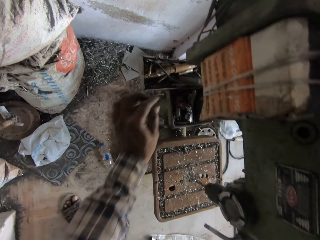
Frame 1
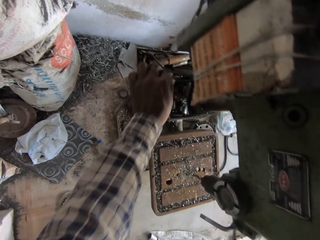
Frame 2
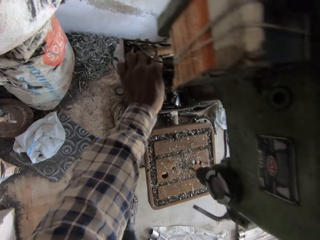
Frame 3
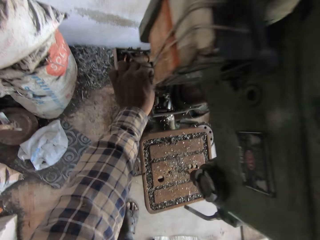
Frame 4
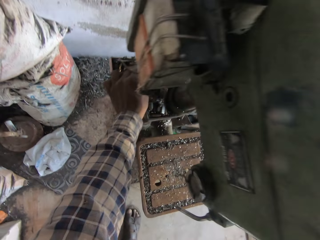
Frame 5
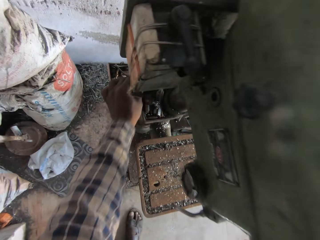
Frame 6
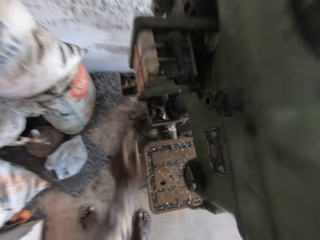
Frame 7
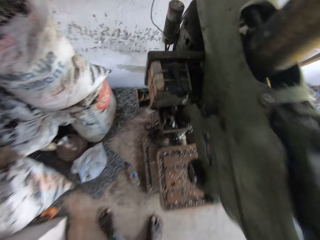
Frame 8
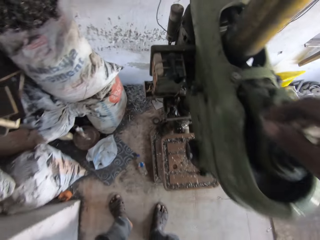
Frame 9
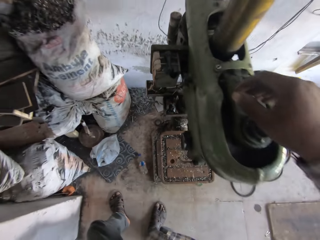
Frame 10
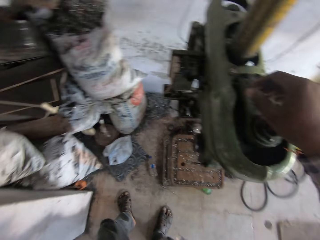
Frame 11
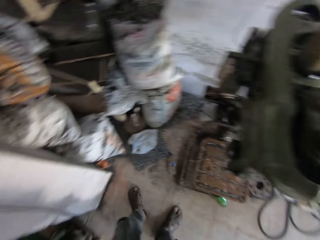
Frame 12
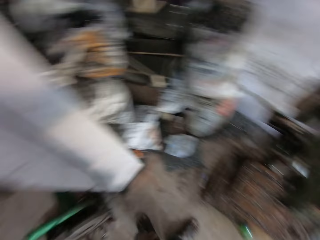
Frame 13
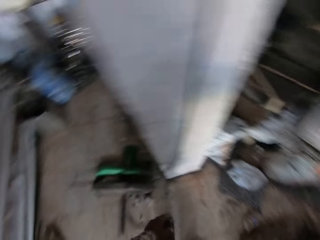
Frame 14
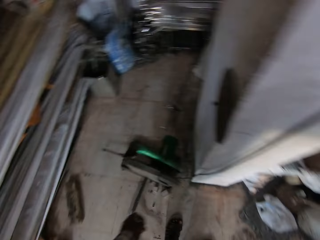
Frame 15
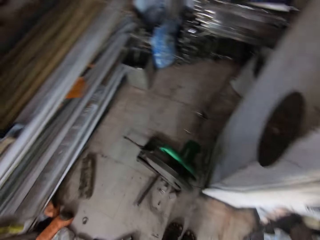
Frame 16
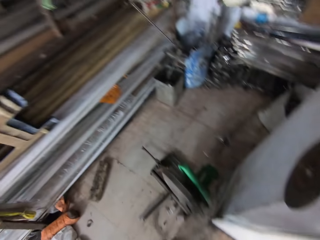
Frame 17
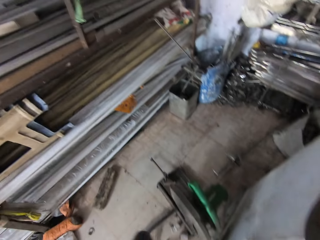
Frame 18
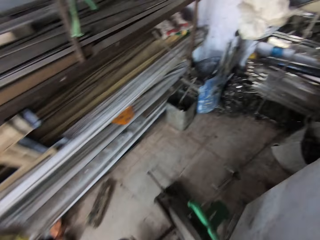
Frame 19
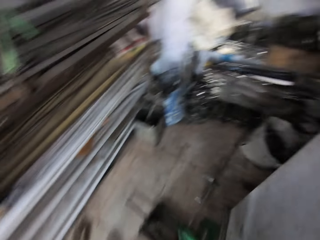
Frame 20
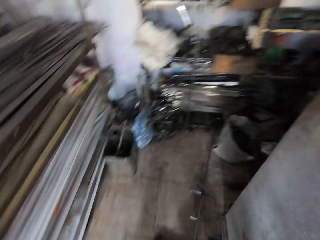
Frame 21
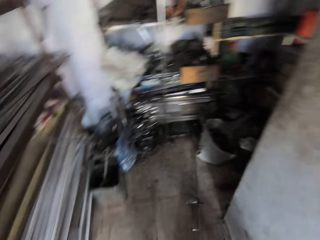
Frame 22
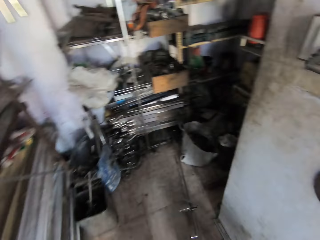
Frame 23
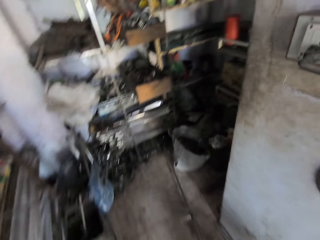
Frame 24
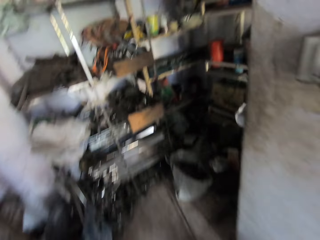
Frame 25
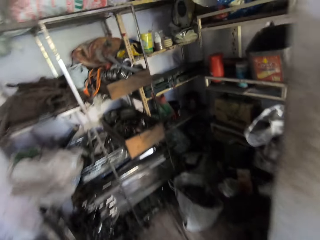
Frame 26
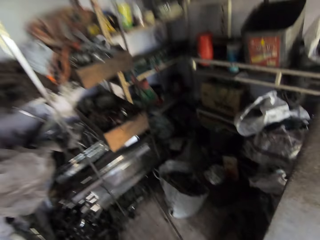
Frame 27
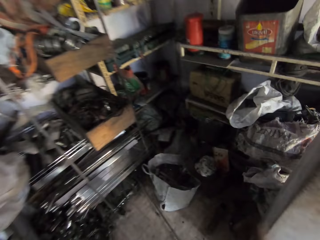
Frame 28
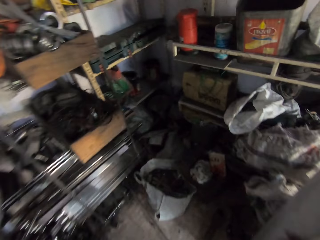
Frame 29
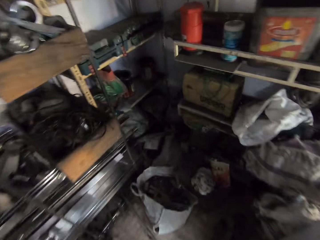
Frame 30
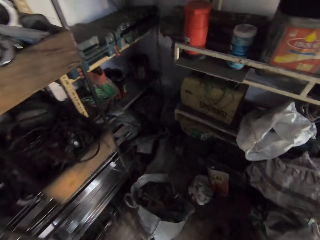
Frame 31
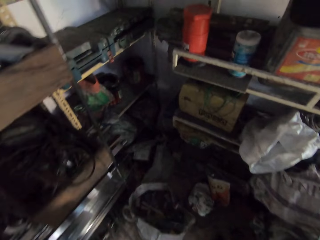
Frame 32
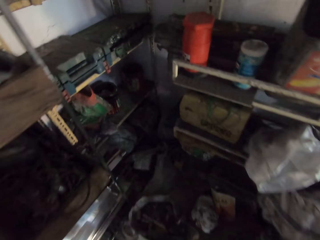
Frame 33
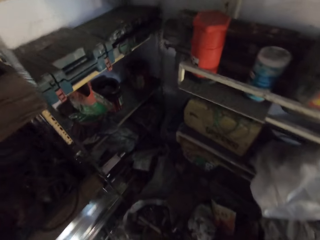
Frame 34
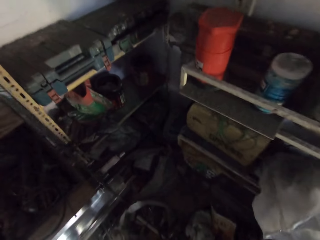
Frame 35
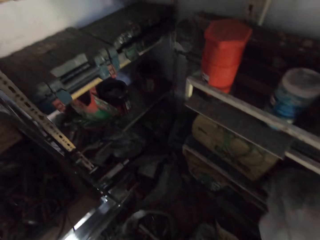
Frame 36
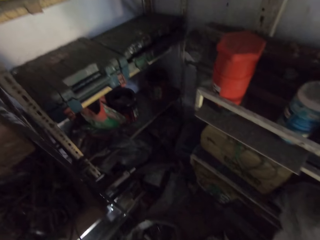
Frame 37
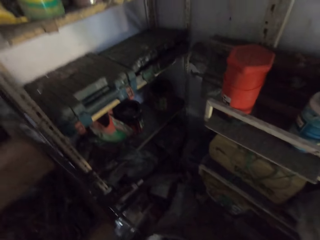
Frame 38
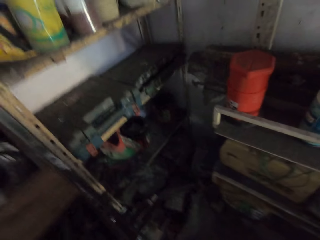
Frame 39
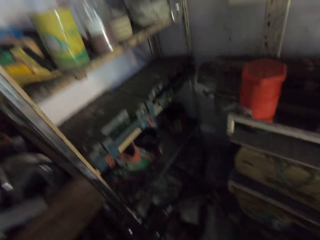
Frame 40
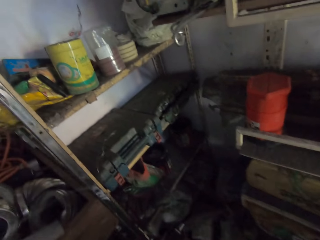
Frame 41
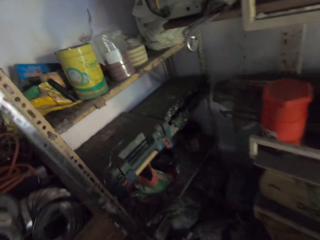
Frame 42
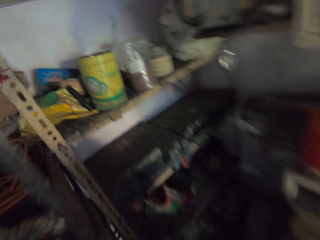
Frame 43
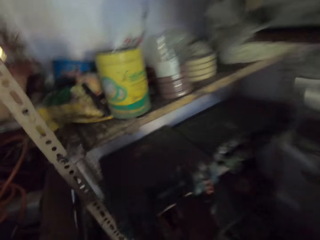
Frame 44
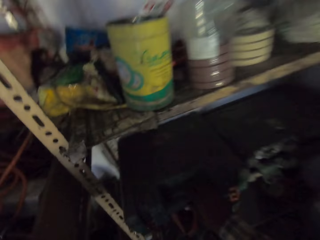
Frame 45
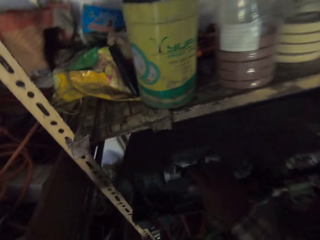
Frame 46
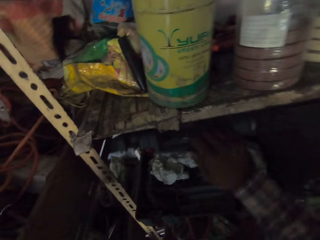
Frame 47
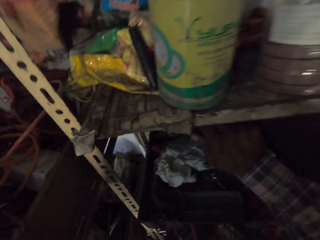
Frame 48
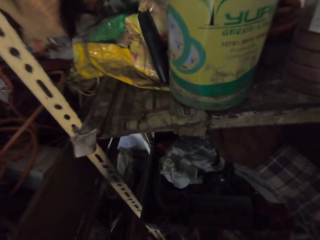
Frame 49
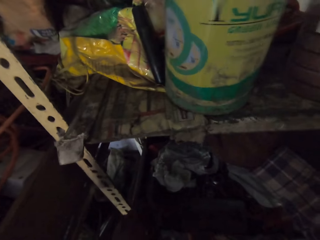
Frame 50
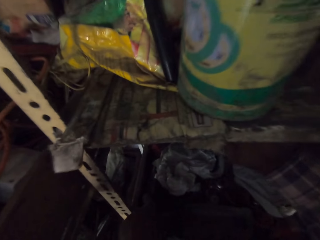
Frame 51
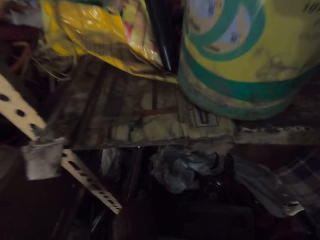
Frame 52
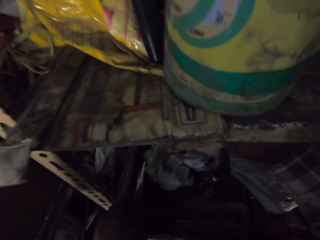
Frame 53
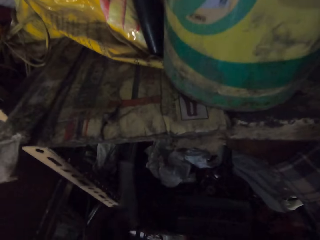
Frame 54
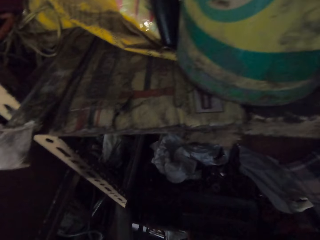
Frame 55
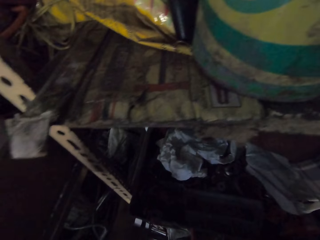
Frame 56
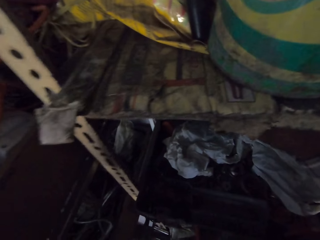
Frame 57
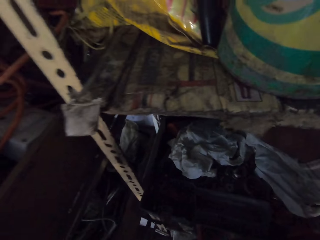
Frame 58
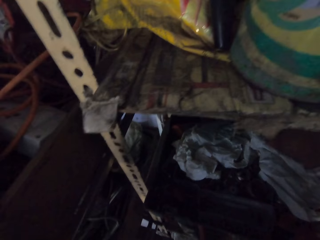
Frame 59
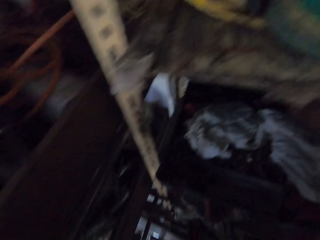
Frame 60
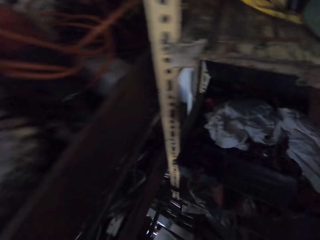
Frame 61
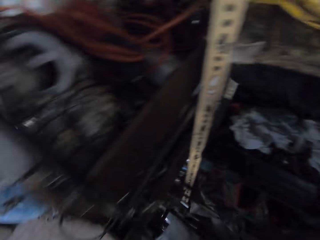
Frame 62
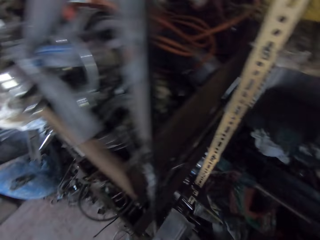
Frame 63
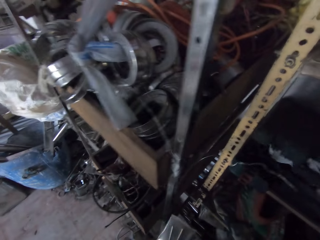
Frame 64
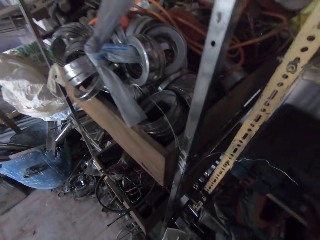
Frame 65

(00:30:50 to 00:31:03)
The camera wearer walks into the storage room. They open the tool box. They remove the packet from the tool box. They close the tool box.

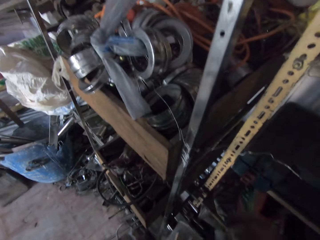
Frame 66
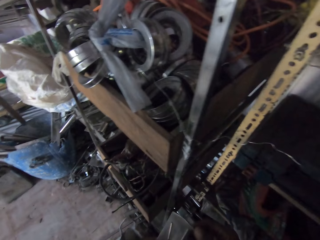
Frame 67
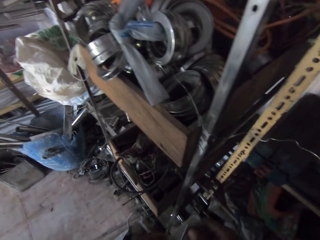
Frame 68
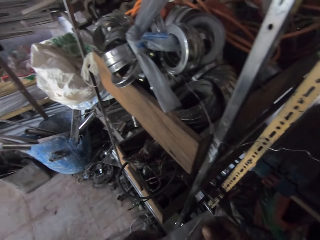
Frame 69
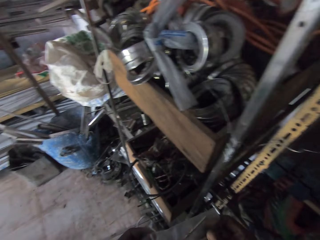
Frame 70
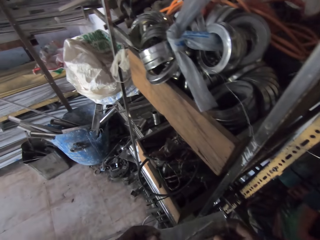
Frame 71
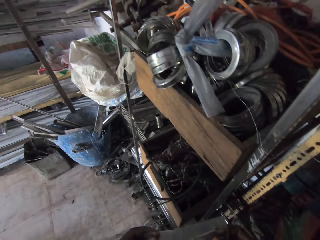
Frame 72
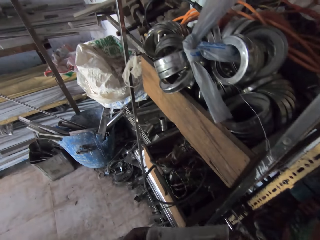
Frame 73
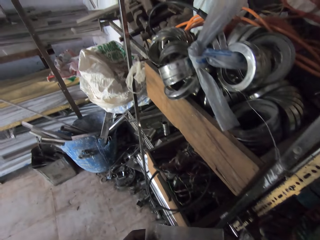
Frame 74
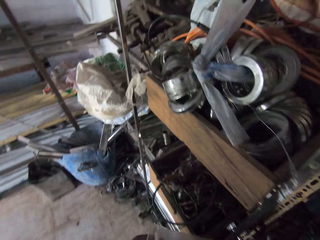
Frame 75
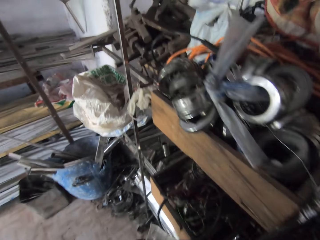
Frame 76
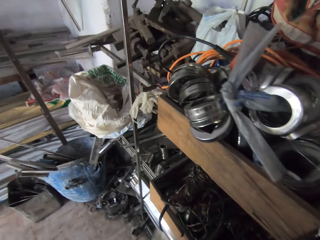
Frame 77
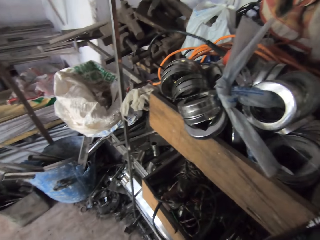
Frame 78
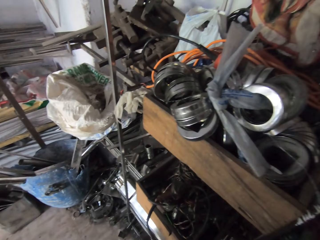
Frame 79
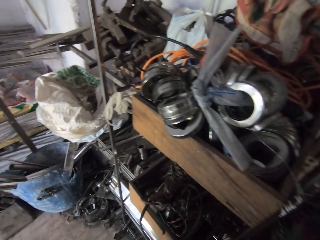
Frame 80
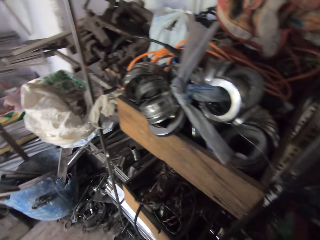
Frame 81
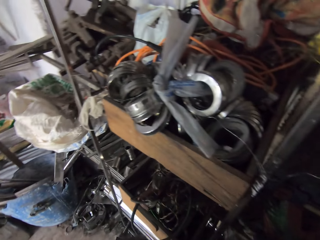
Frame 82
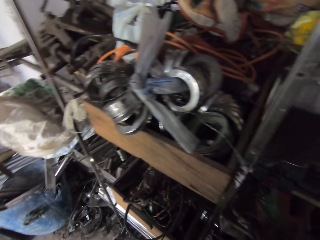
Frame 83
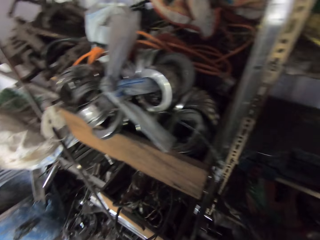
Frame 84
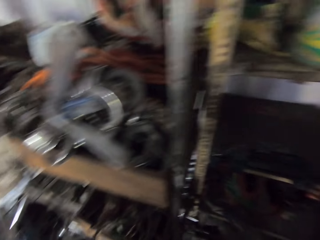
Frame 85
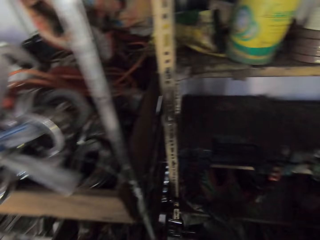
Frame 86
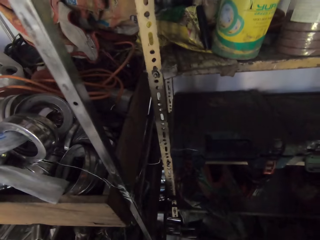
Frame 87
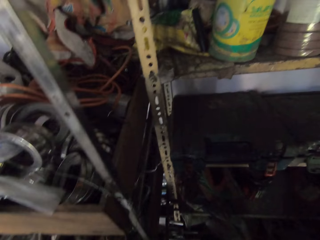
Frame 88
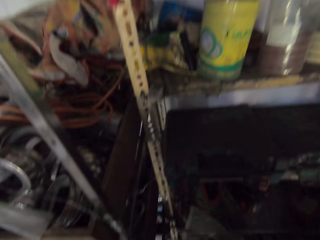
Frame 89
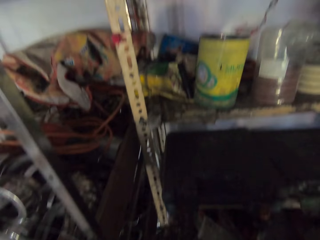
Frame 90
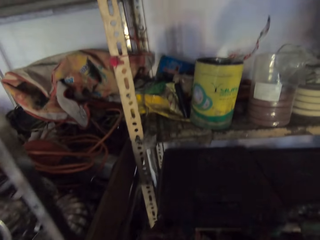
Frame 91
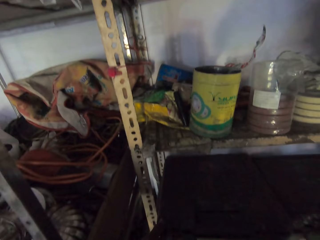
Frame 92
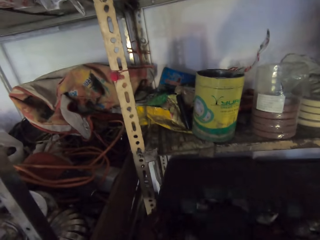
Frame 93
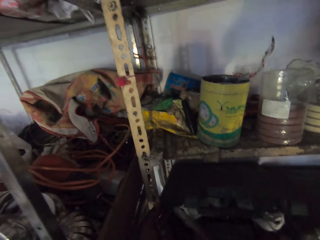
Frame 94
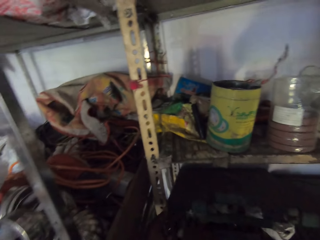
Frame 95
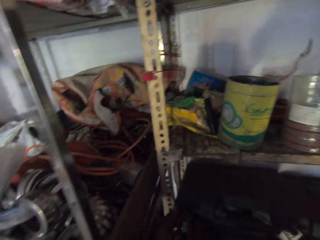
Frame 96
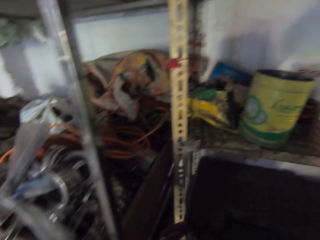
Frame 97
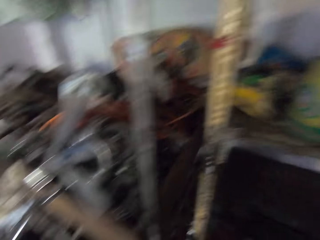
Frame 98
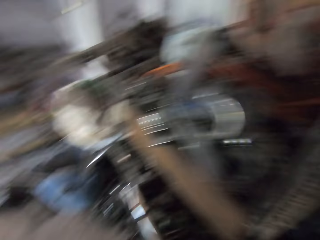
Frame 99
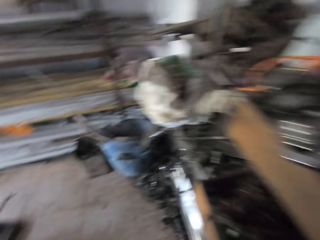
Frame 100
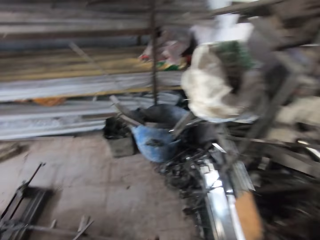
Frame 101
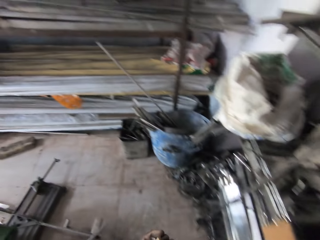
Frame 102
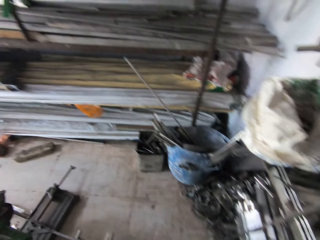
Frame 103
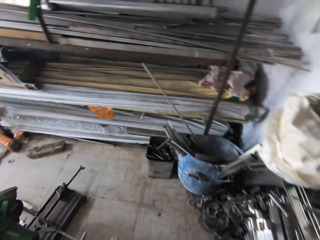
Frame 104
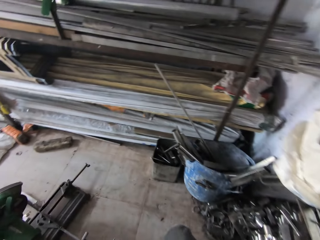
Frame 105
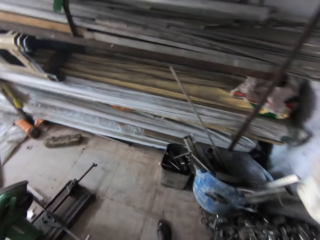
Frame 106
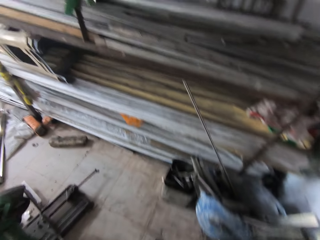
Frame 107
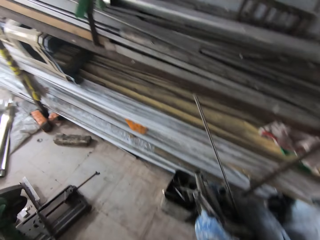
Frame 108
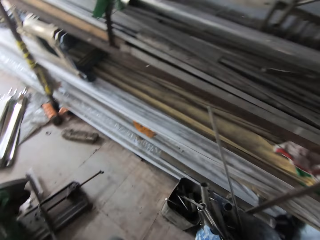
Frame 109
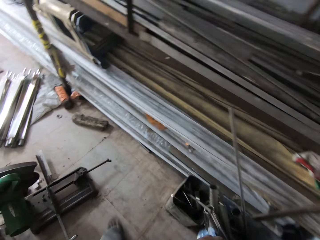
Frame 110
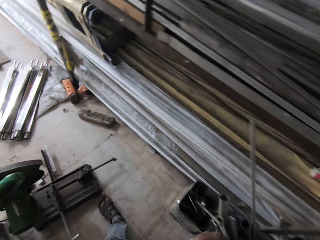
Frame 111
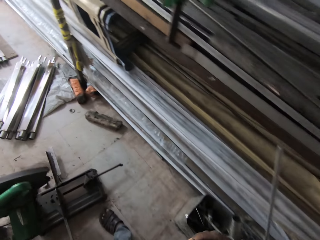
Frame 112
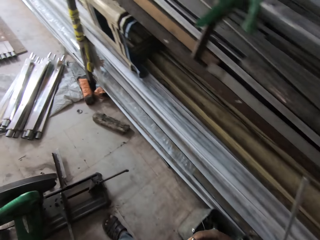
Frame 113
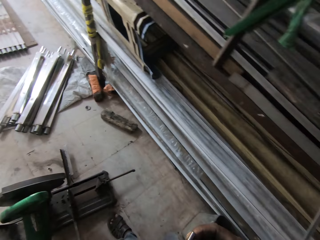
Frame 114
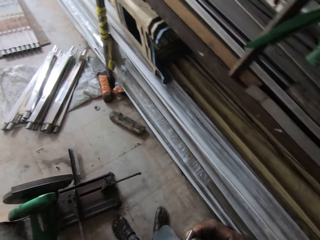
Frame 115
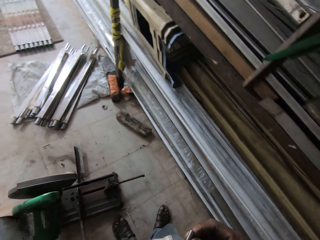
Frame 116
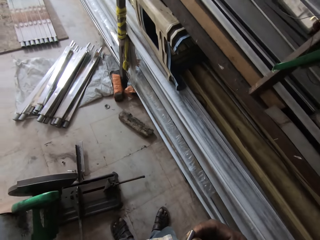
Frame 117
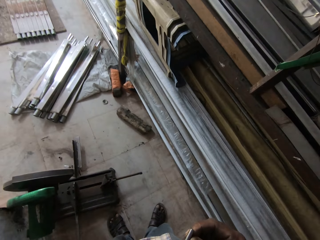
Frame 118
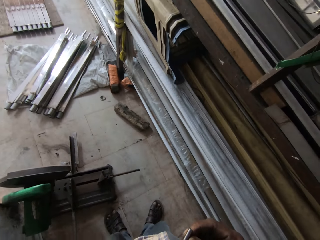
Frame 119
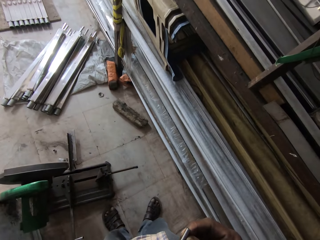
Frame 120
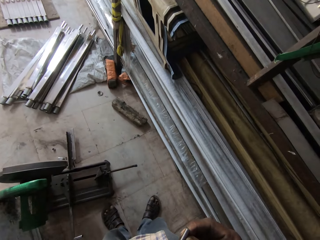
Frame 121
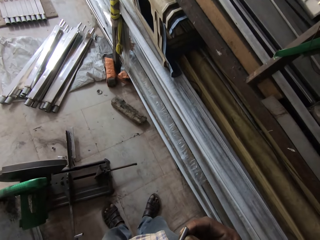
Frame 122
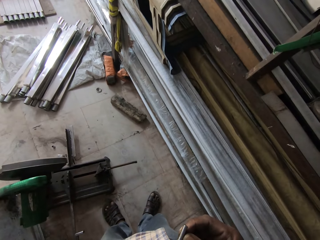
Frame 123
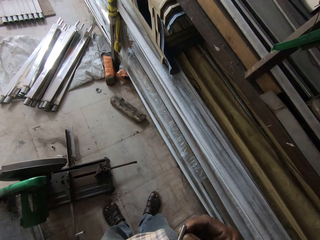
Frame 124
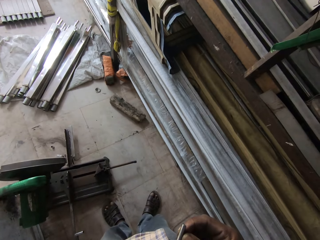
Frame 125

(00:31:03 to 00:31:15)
The camera wearer holds the packet with both his hands. He removes the drill bit from the packet. He opens the tool box. He places the packet in the tool box. He closes the tool box. He walks towards the block of wood. He inspects the drill bit.
